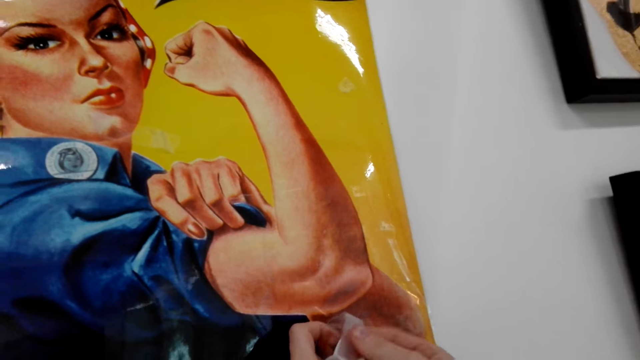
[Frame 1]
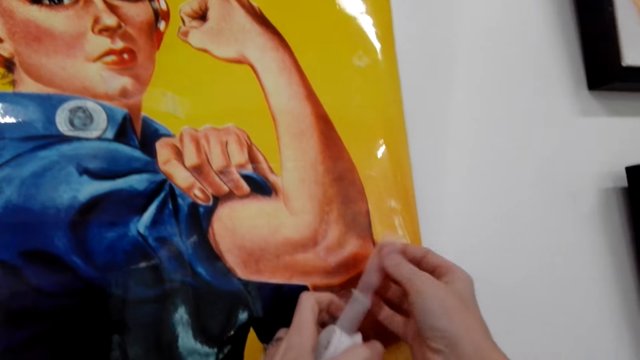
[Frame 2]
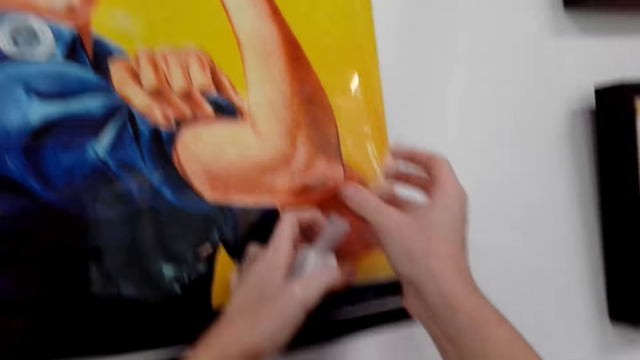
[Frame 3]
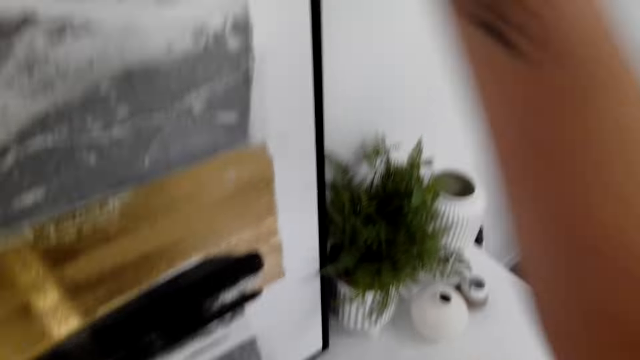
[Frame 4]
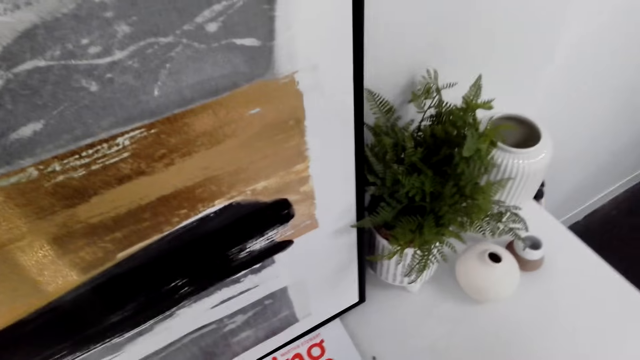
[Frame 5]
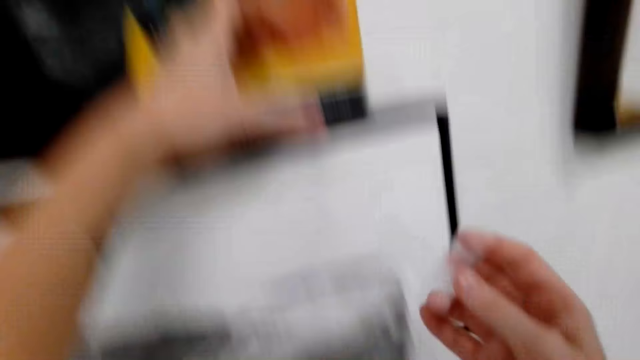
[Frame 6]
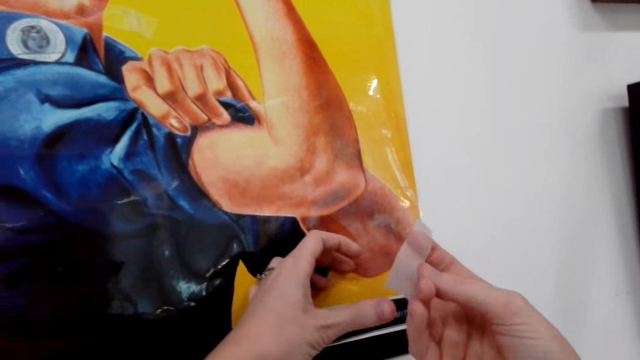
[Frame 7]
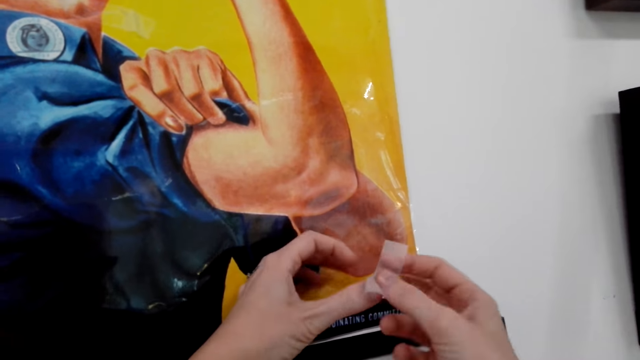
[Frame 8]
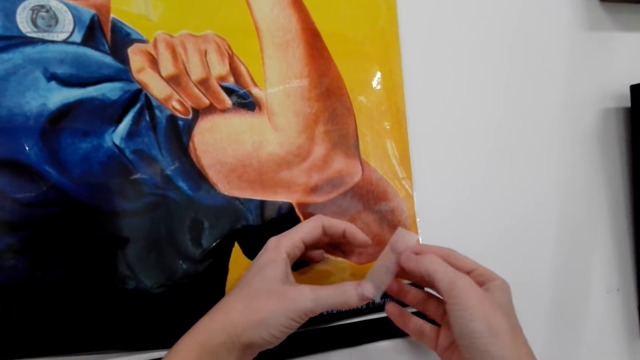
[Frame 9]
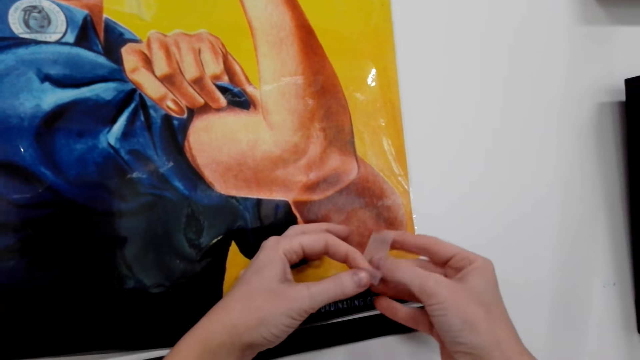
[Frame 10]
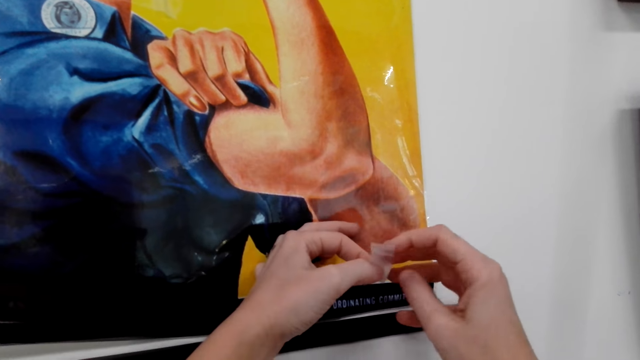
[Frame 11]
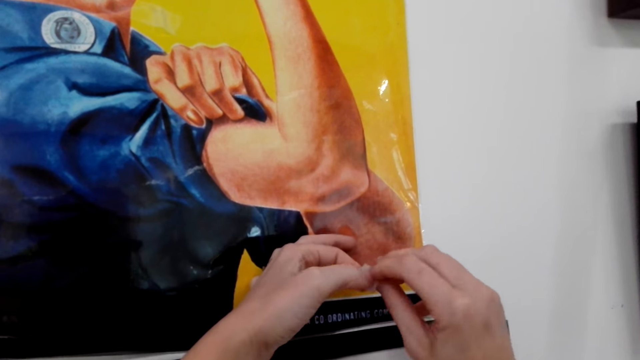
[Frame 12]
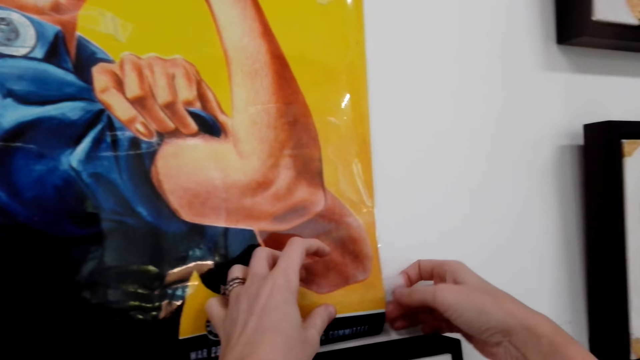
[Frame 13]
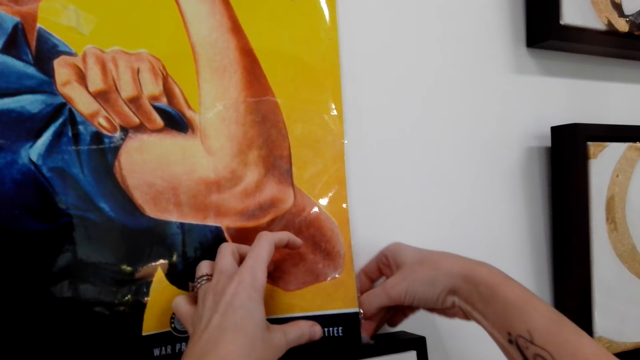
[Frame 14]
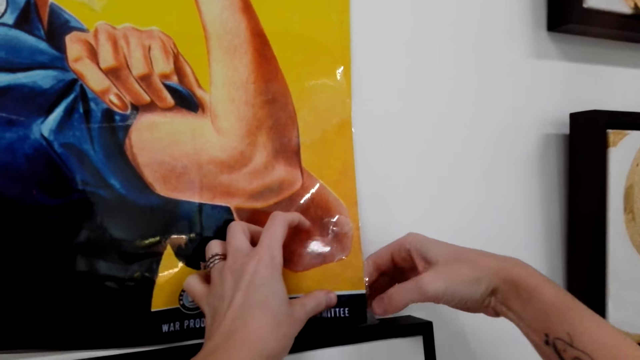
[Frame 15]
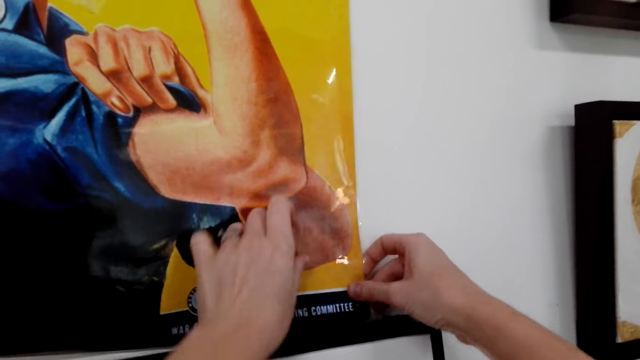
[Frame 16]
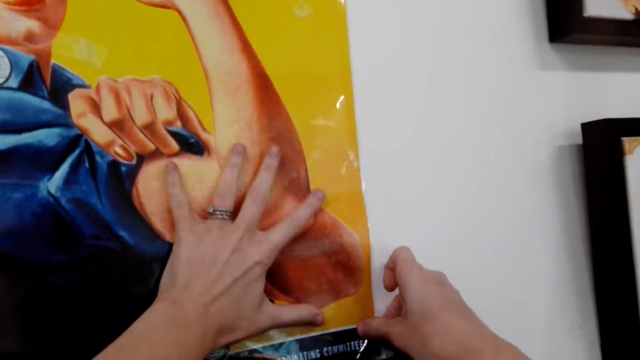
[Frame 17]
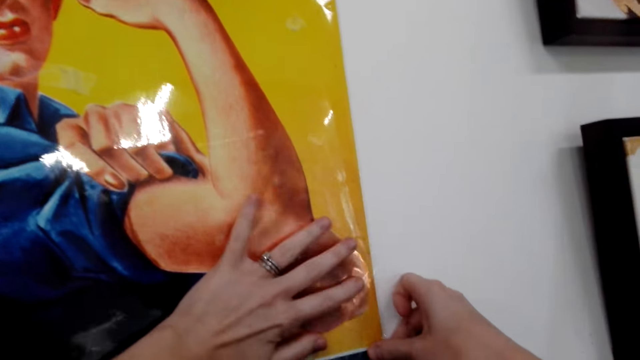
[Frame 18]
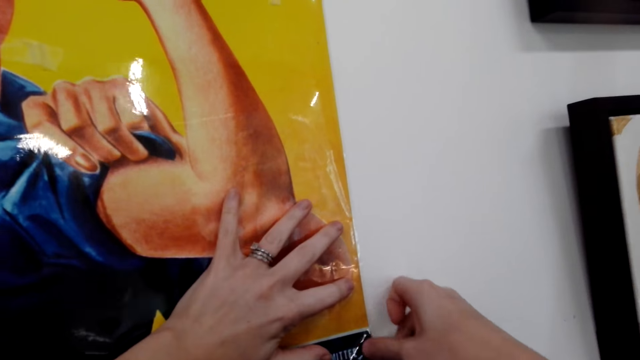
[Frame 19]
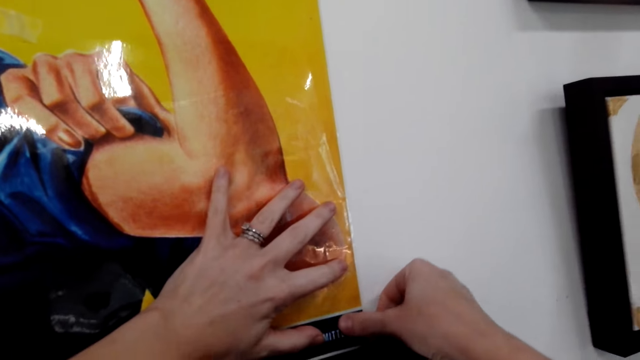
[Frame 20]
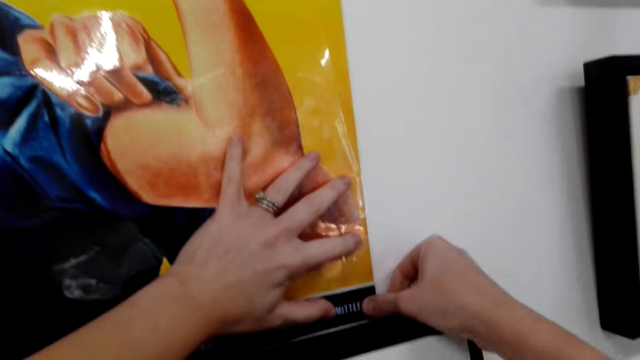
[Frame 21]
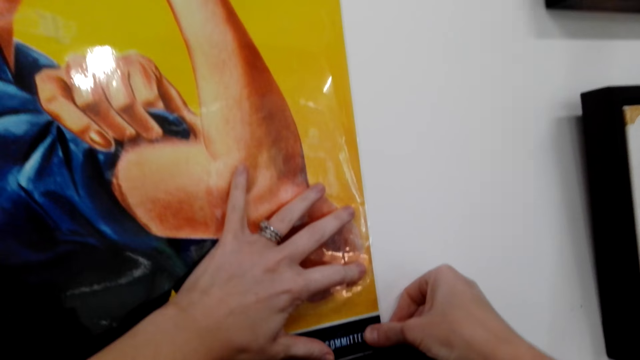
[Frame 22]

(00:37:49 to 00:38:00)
The camera wearer holds the sellotape with her hands. She cuts the wall primer with the hands. She puts the sellotape on the table. She sticks the manila paper with a drawing image on the wall. She rolls the wall primer. She sticks the wallpaper on the wall with the sellotape.

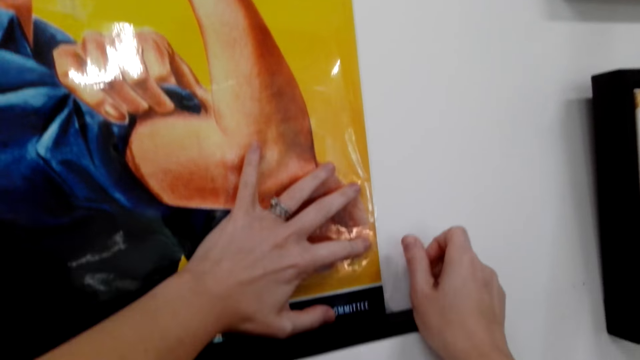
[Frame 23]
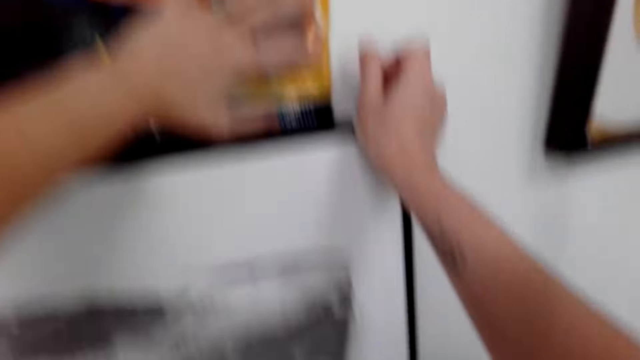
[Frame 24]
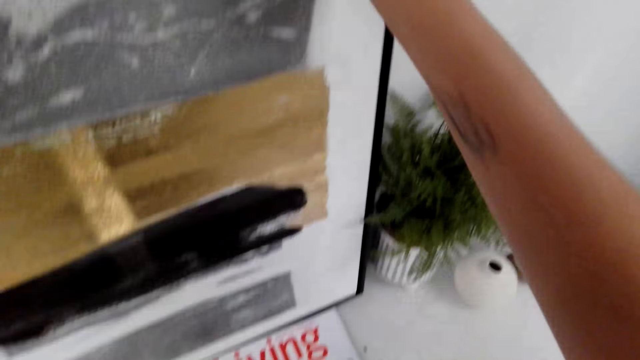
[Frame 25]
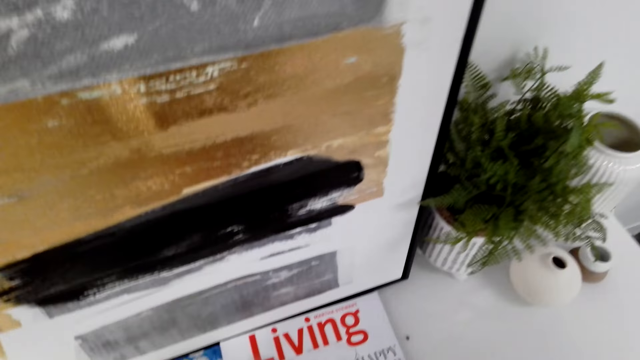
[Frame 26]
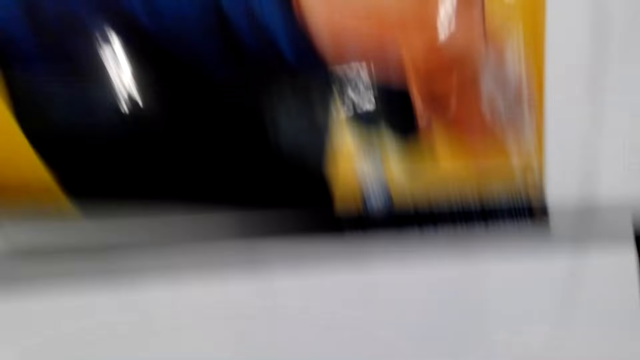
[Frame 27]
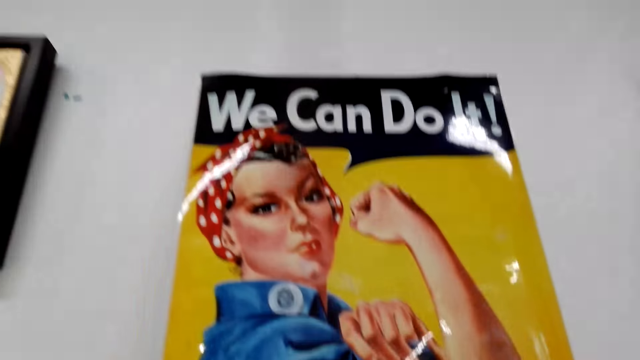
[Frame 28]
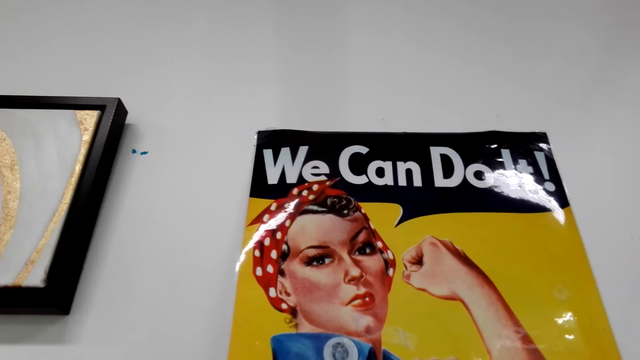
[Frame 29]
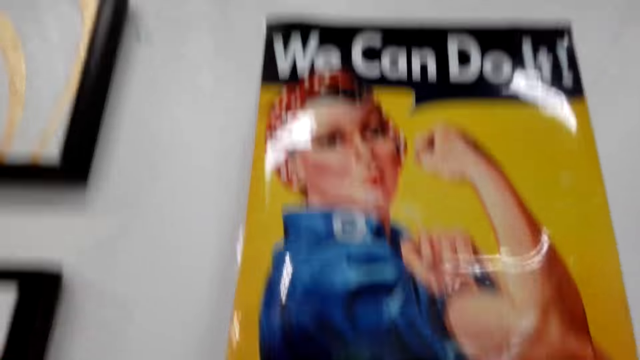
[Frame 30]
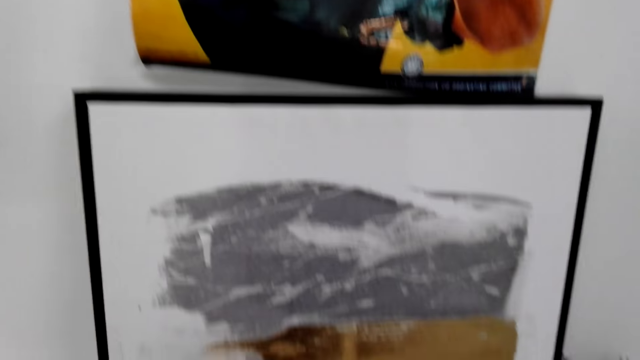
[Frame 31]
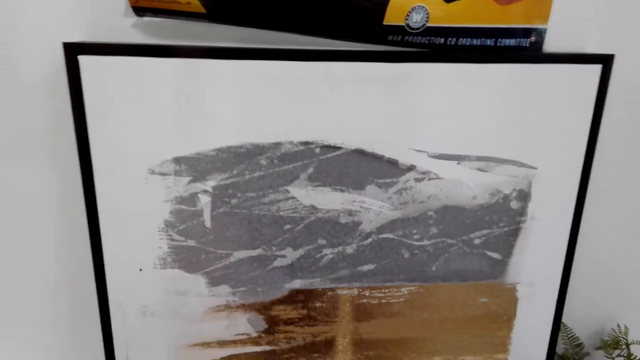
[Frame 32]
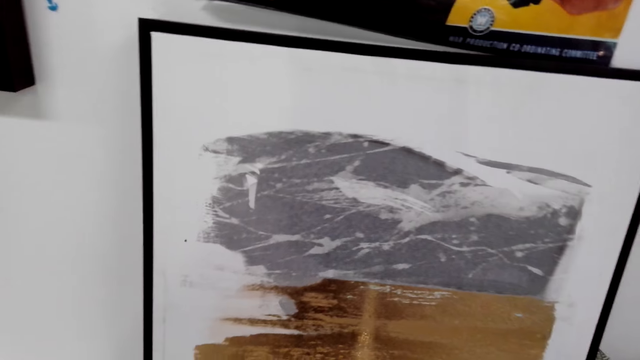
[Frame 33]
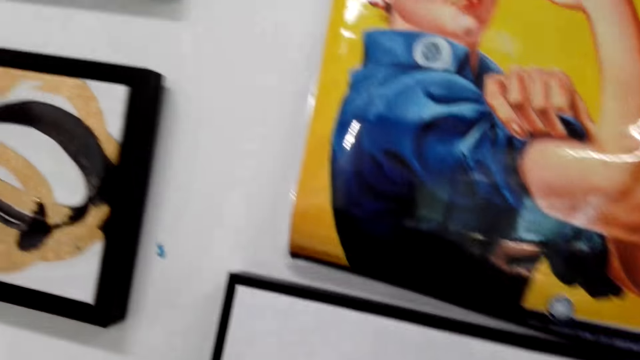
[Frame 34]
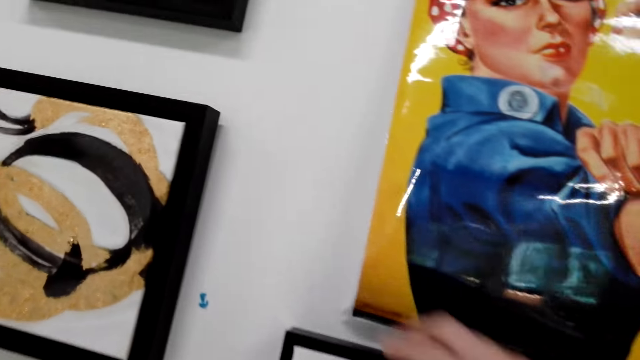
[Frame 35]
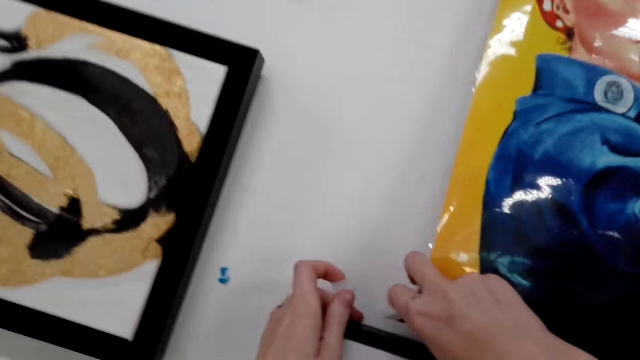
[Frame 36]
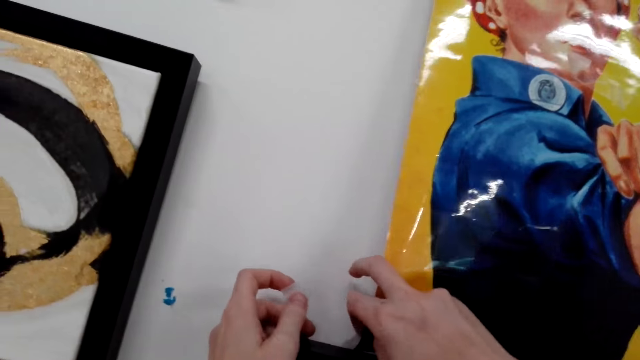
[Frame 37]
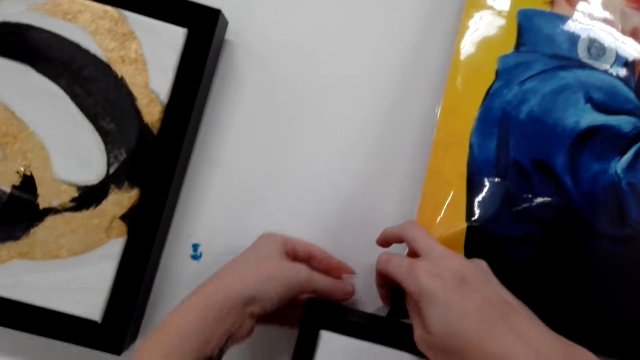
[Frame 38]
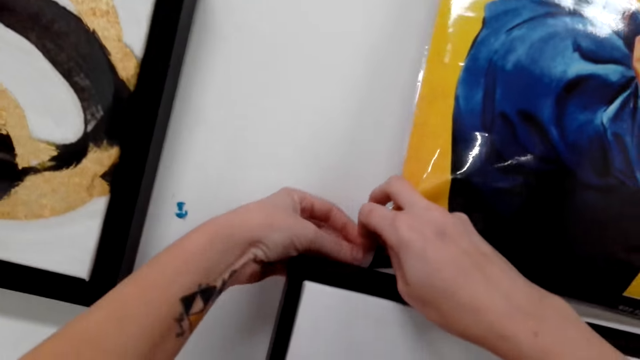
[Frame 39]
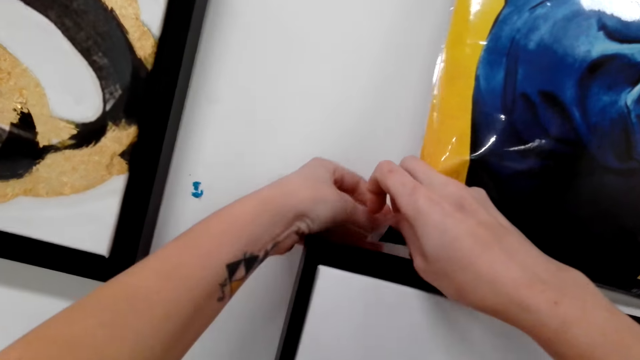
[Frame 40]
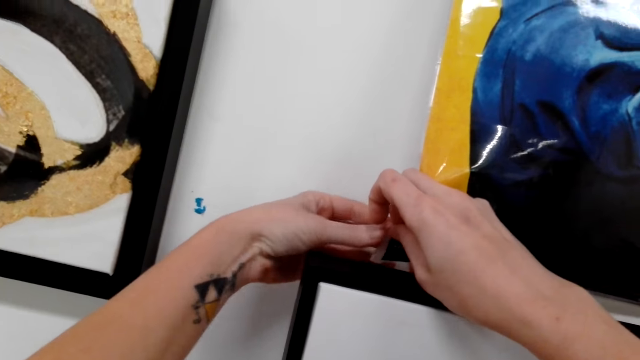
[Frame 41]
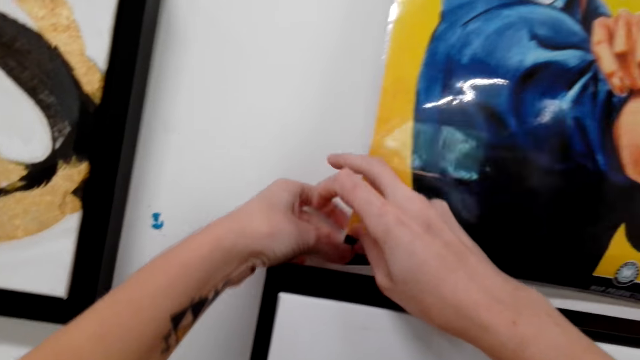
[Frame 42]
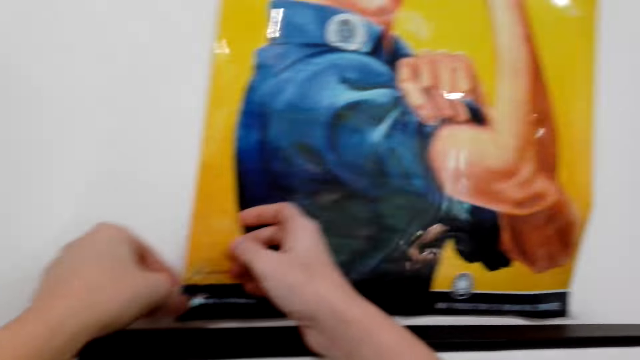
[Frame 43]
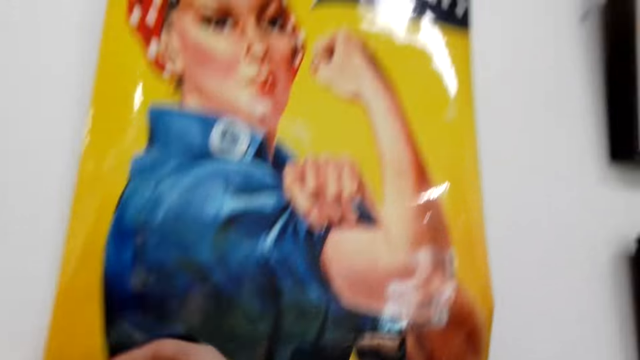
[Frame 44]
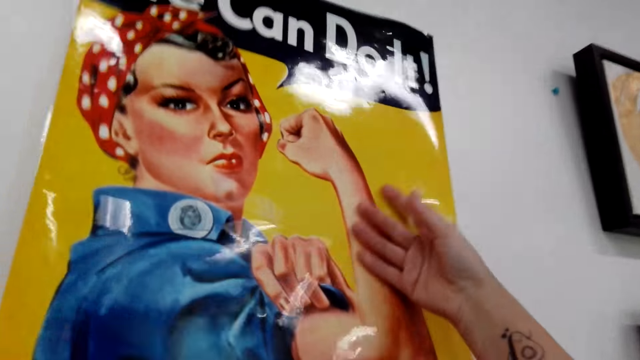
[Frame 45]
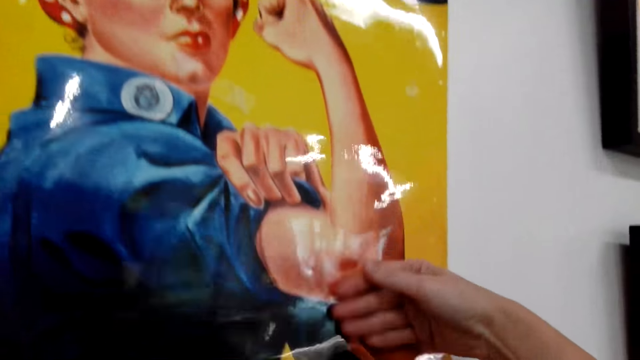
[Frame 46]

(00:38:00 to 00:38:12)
The camera wearer looks around. They stick the manila paper with a drawing image on the wall. They put the wall primer on the wallpaper.
